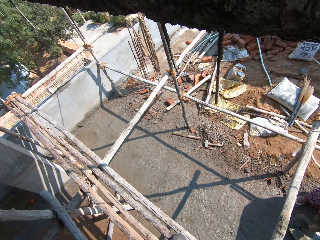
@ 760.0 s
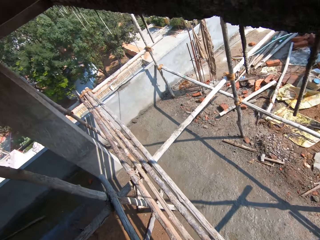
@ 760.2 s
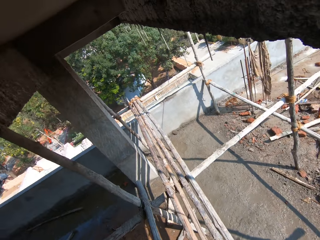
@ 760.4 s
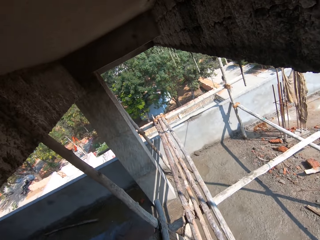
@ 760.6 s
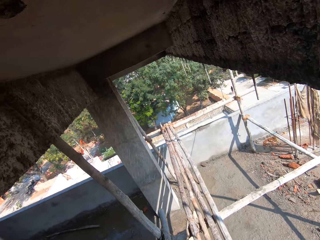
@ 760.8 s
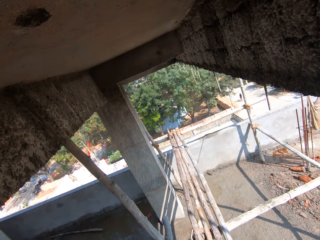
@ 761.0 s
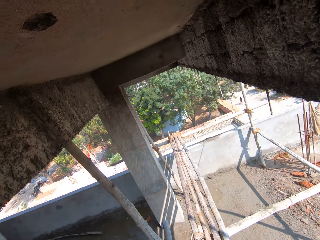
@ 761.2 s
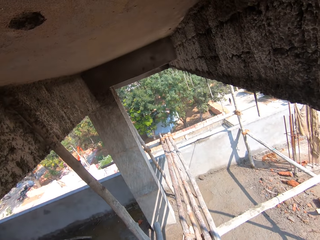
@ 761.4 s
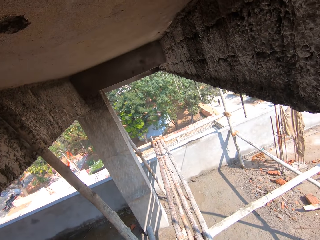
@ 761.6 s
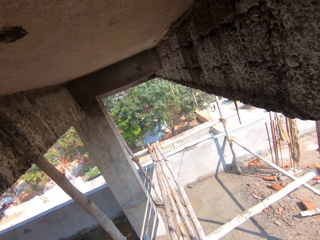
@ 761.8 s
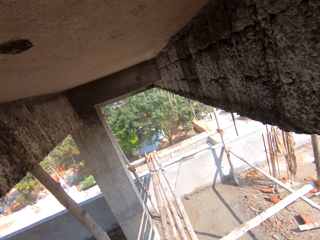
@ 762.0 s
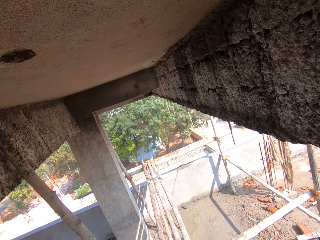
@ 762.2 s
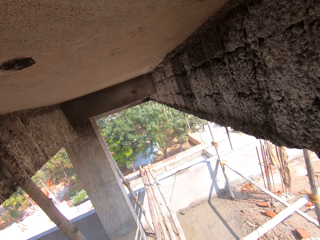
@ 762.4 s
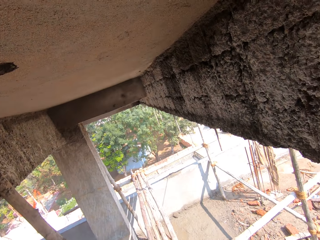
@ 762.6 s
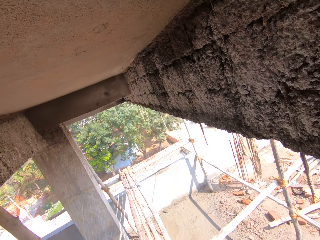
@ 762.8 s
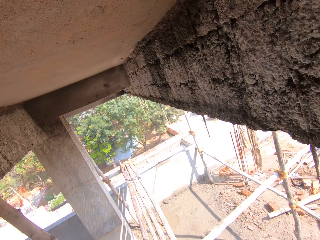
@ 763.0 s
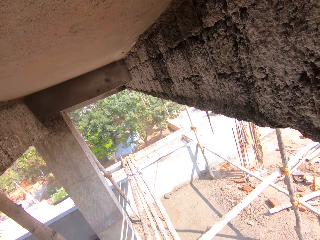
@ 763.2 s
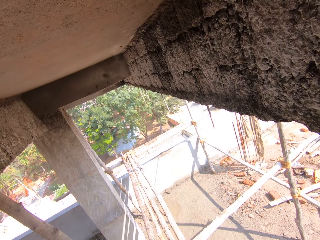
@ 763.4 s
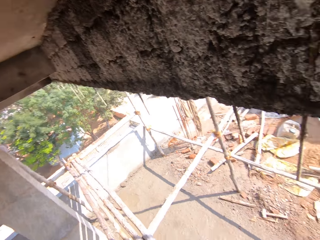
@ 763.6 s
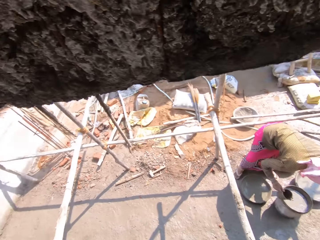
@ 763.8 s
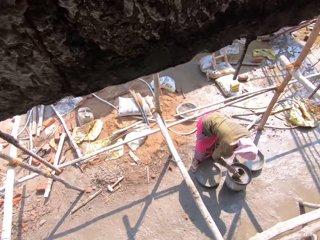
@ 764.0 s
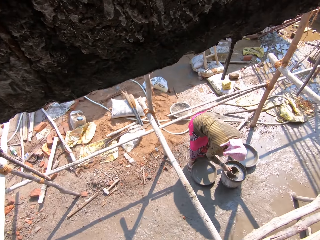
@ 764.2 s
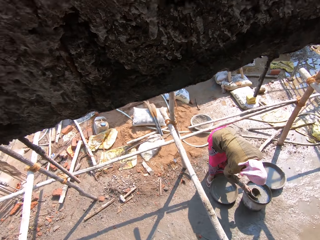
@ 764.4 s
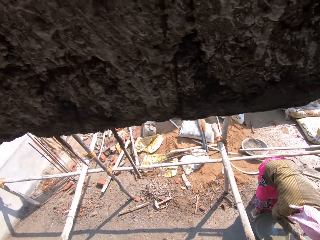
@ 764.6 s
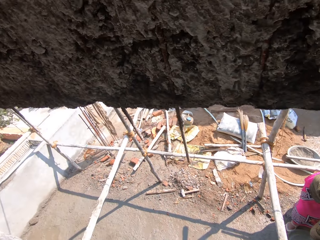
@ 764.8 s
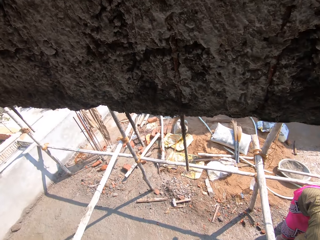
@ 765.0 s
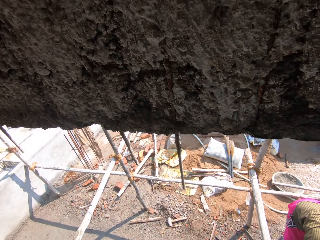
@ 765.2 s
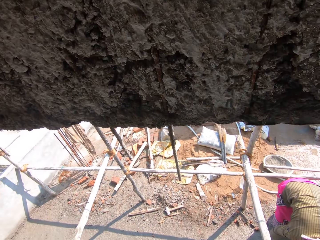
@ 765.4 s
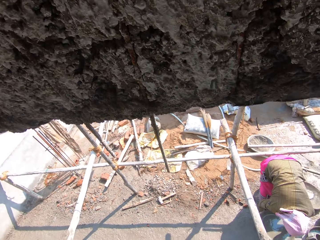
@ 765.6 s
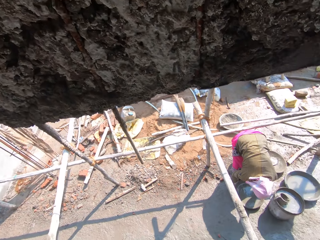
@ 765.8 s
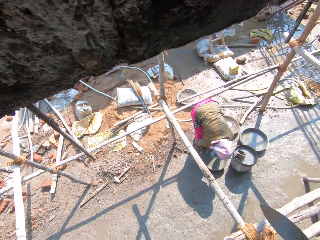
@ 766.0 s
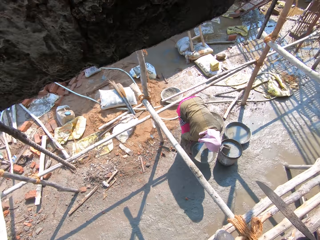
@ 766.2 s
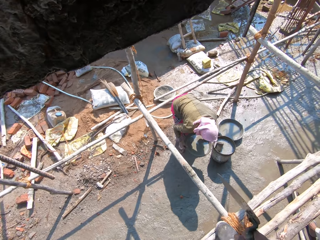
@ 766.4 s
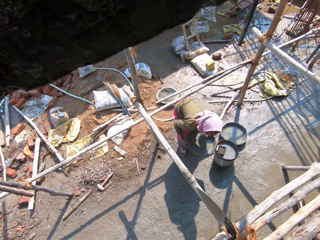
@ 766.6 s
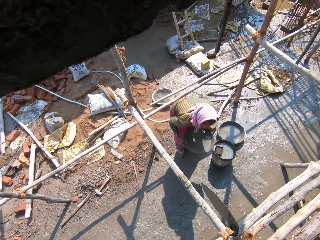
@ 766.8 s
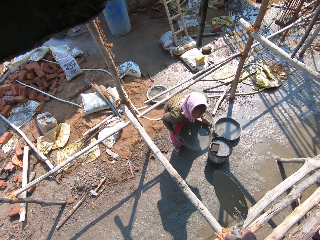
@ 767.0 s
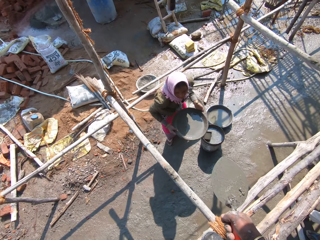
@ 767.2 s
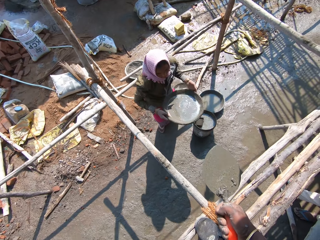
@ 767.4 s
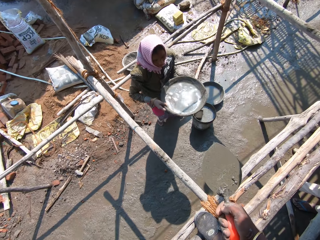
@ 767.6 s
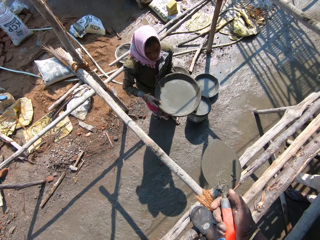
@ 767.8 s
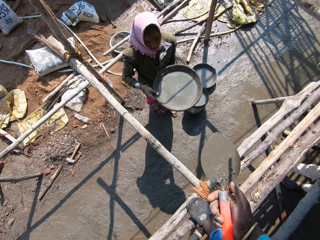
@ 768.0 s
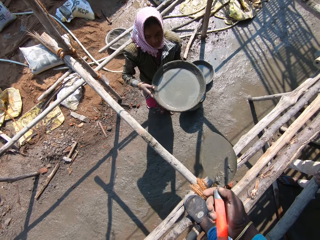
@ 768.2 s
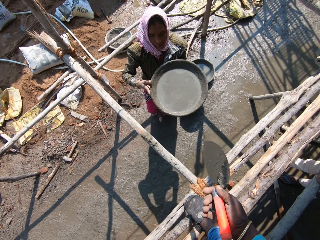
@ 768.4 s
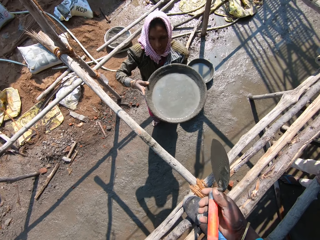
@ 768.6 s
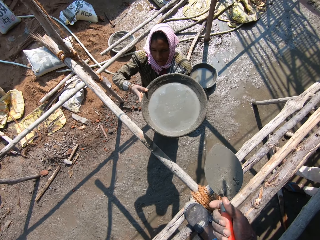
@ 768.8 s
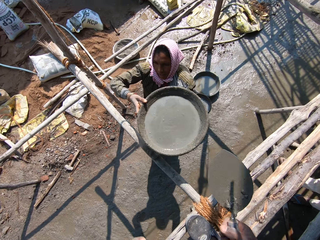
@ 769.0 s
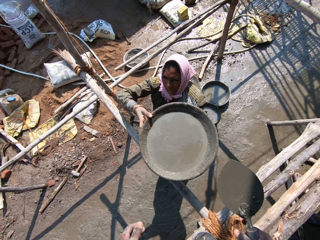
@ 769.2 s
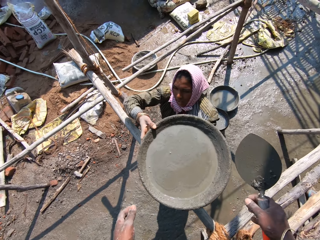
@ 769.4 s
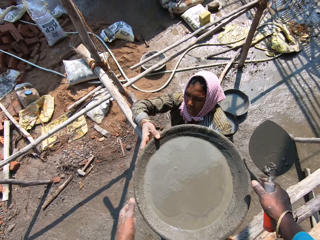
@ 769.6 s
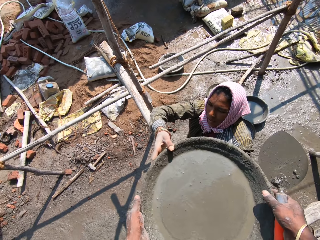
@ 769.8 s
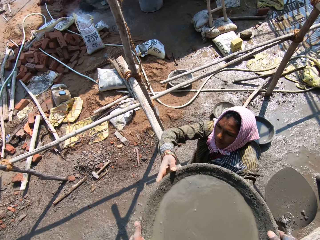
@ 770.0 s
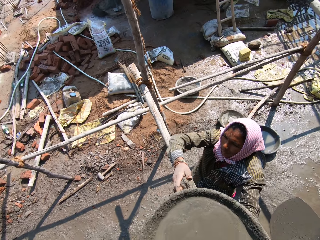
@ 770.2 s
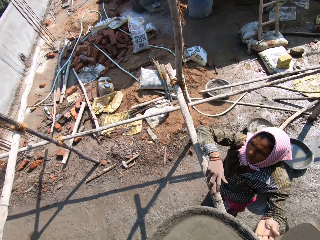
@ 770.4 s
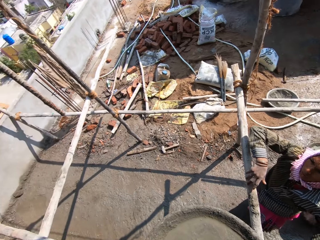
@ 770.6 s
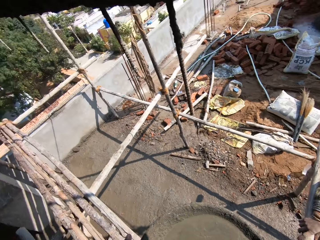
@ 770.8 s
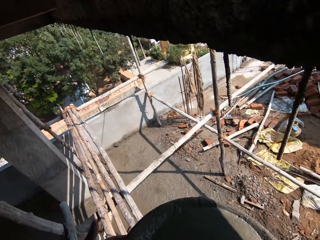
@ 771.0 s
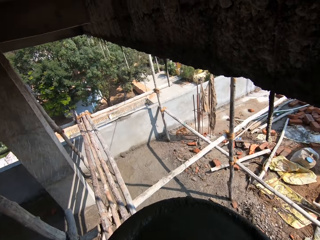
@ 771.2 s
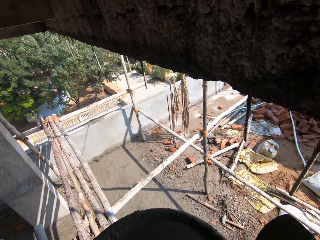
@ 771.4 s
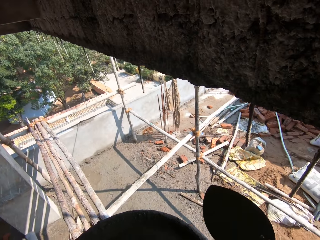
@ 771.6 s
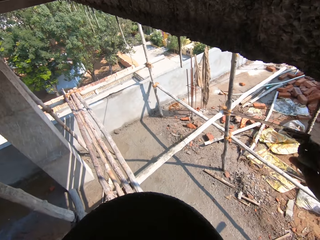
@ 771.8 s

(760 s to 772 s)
The camera wearer coughs around. They look around. They hold a trowel. They take the tray of concrete from a woman.

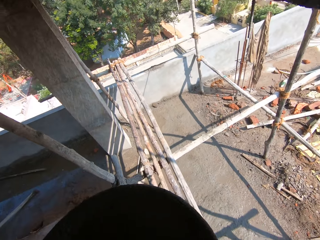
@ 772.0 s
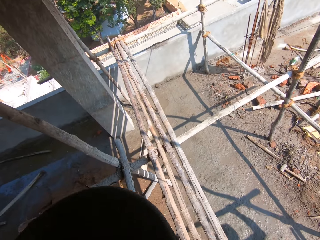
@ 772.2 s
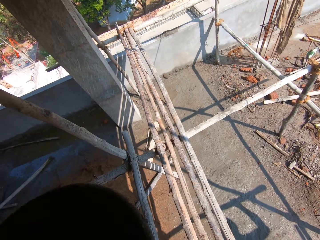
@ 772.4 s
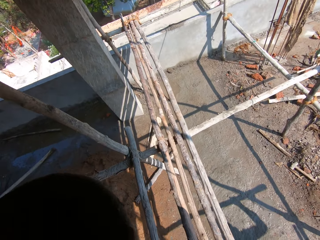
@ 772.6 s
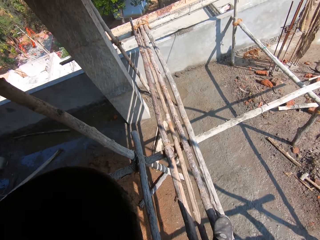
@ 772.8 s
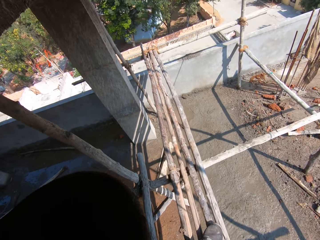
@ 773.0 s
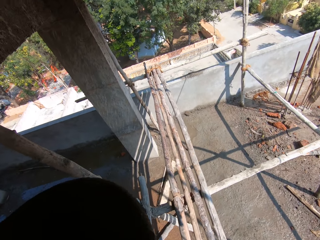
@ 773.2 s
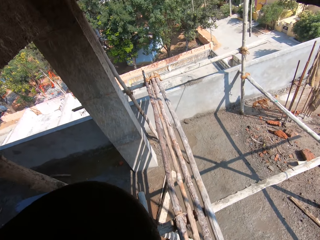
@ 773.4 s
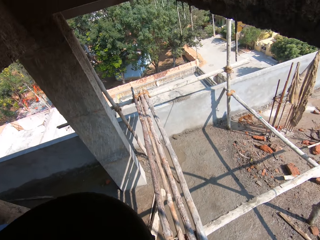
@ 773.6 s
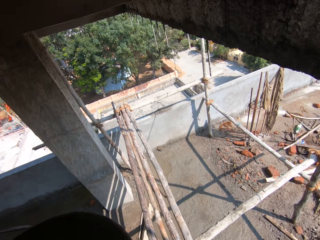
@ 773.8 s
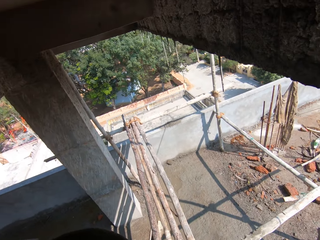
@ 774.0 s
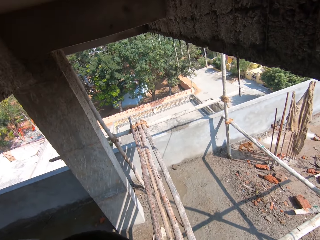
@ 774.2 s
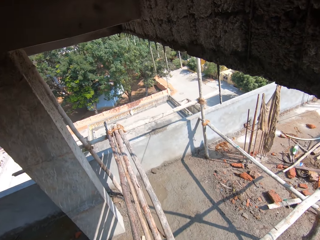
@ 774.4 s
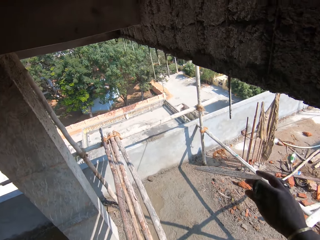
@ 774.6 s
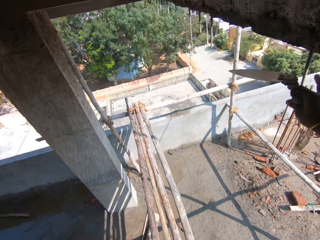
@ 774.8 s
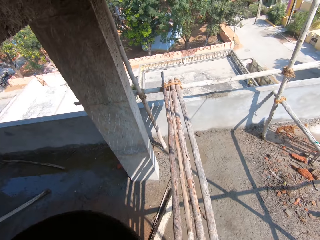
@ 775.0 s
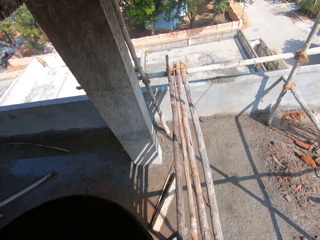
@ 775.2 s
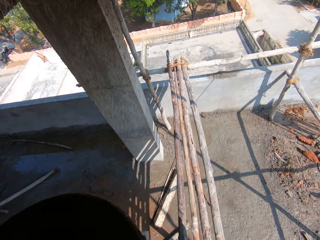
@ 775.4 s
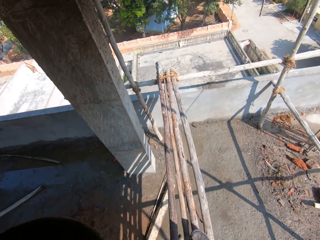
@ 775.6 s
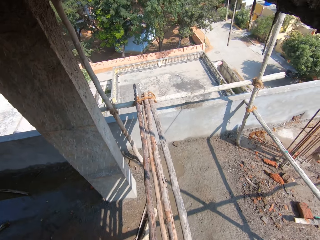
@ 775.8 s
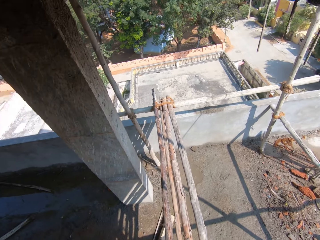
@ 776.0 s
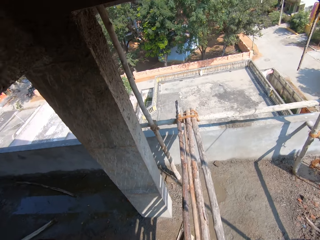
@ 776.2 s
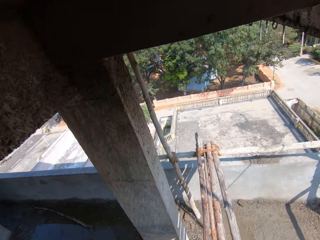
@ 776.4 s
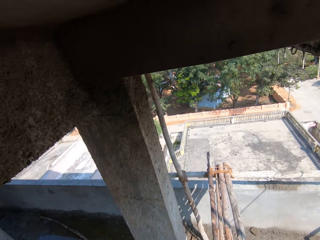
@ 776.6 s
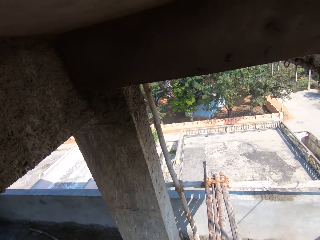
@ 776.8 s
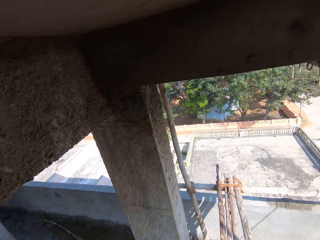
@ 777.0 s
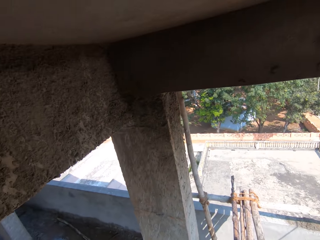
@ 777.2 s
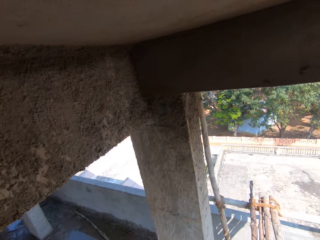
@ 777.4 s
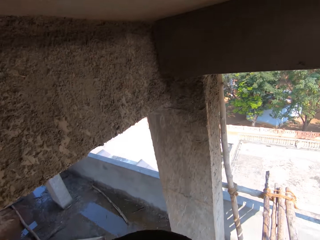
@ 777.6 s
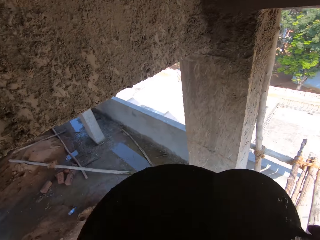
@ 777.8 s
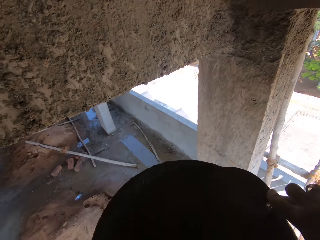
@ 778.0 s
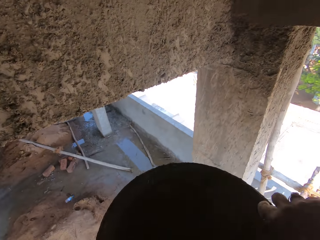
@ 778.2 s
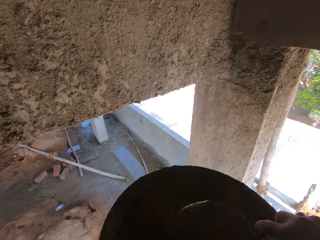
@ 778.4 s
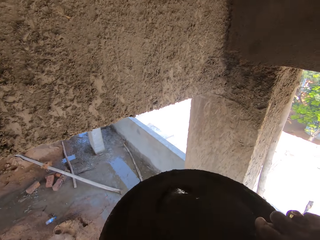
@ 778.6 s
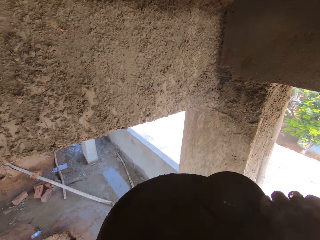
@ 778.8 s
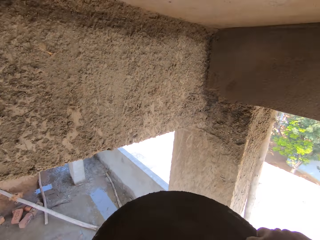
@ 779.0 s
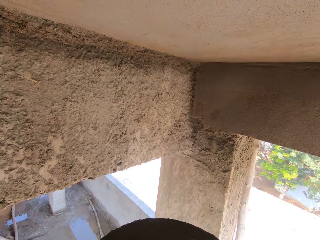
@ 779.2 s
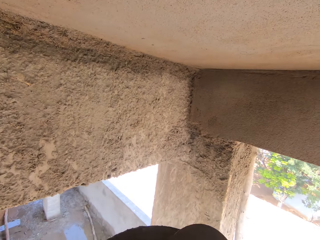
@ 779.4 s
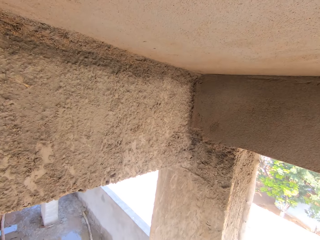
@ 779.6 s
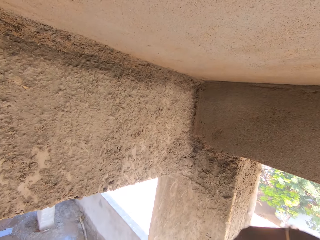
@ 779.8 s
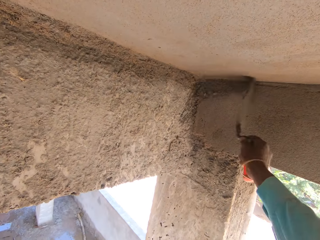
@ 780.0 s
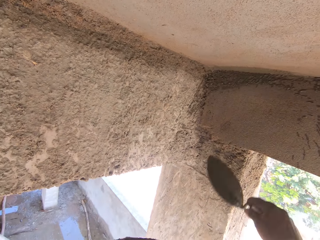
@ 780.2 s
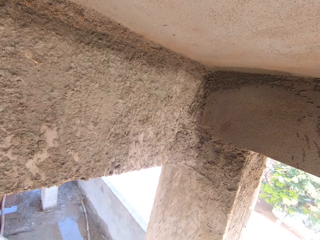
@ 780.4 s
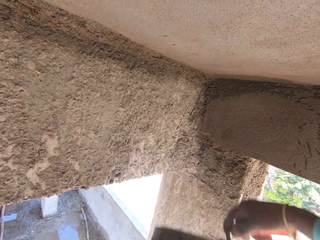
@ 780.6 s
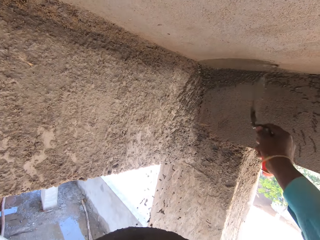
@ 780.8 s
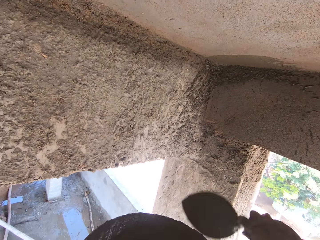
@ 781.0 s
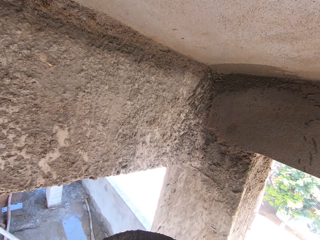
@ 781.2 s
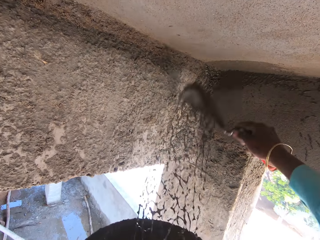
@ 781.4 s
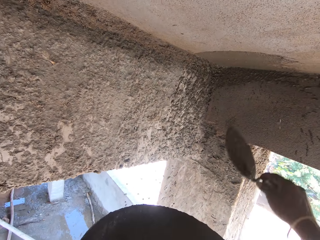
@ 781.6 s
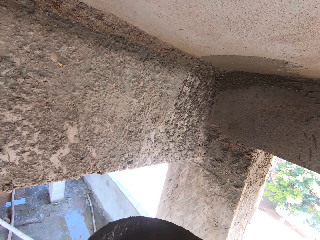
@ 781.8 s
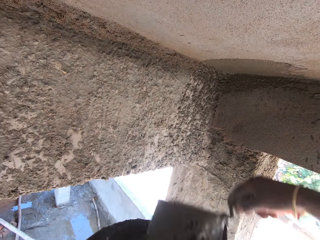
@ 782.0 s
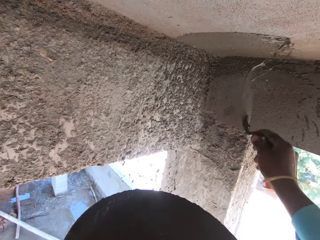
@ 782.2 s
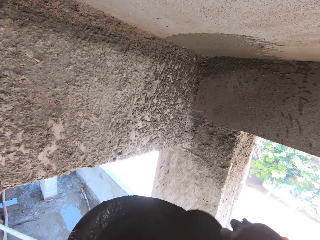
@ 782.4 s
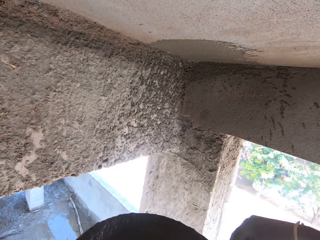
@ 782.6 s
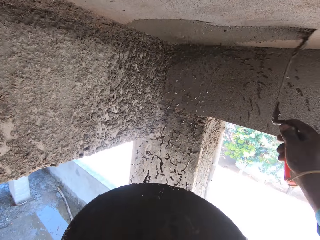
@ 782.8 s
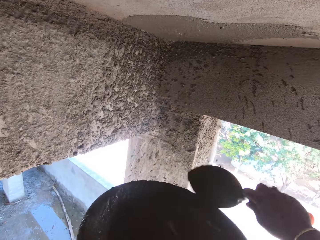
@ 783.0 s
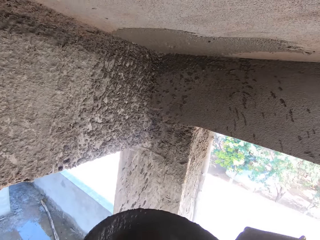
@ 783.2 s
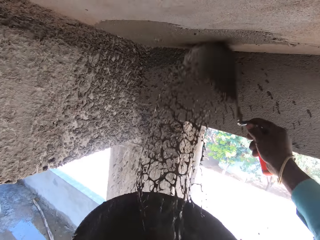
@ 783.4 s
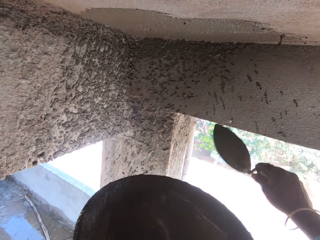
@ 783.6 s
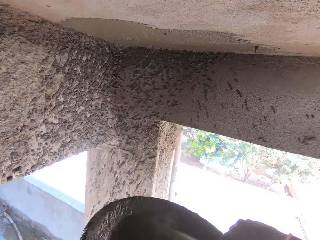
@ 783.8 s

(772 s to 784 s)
The camera wearer walks around. They raise a hand. They scoop the concrete and pour the concrete on the wall. They scoop the concrete and pour the concrete on the wall. They scoop the concrete and pour the concrete on the ceiling. They scoop the concrete and pour the concrete on the ceiling. They scoop the concrete and pour the concrete on the ceiling. They scoop the concrete and pour the concrete on the ceiling.
